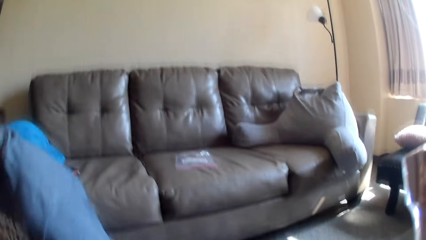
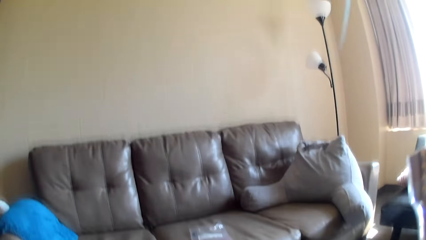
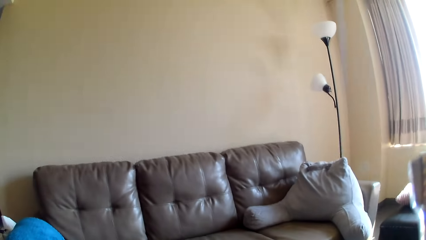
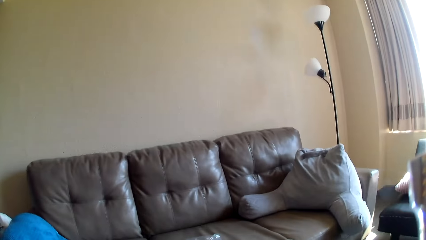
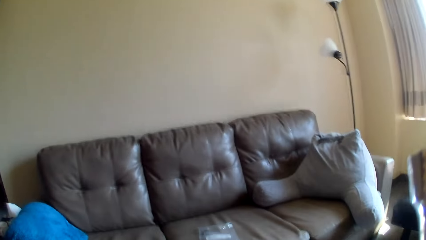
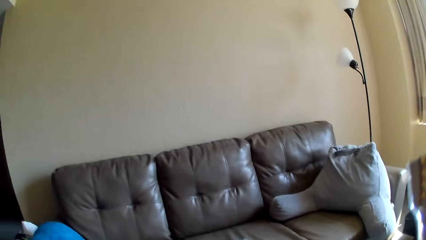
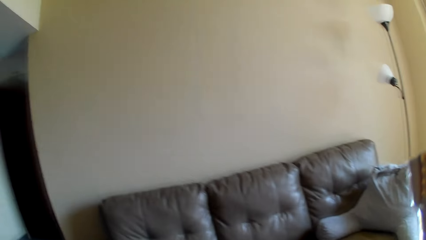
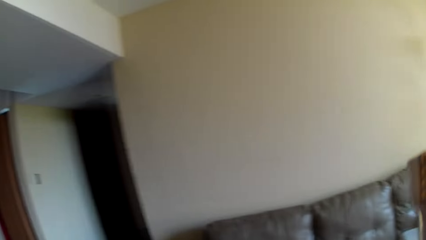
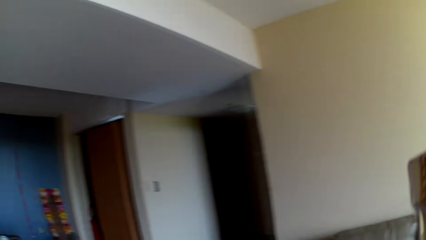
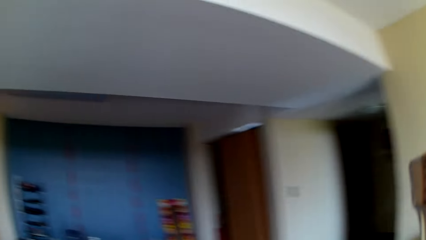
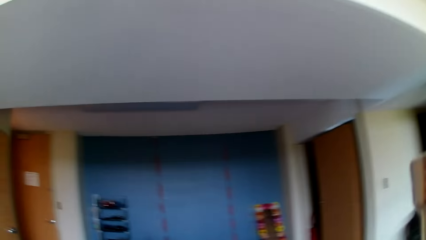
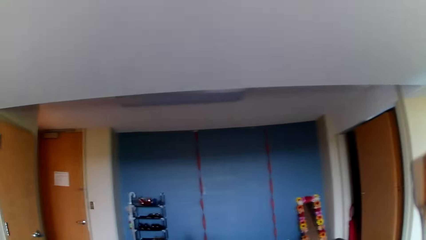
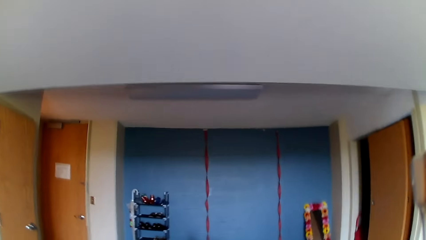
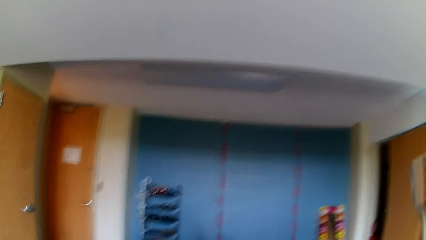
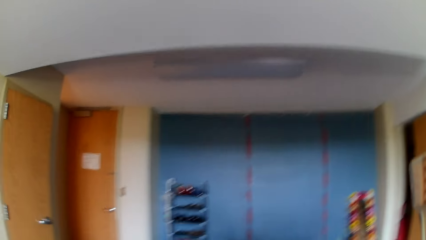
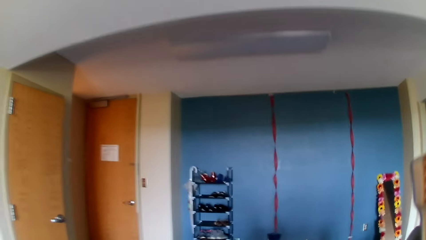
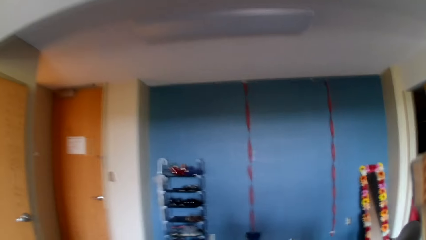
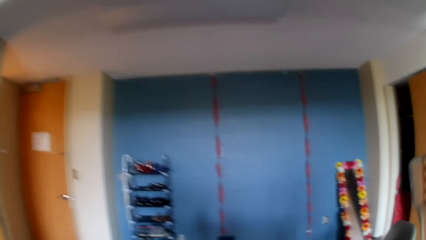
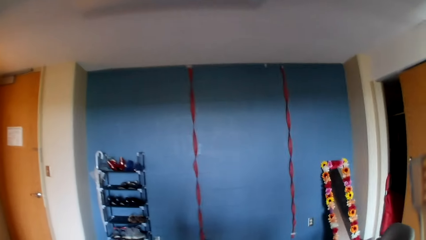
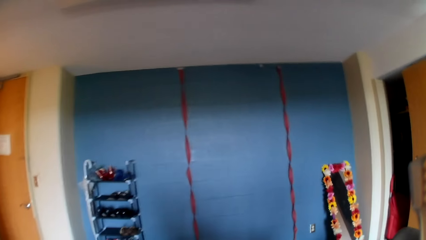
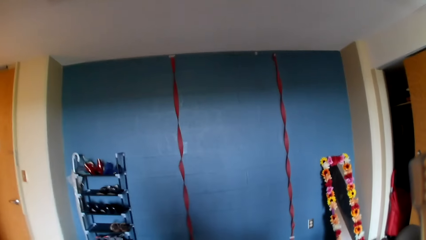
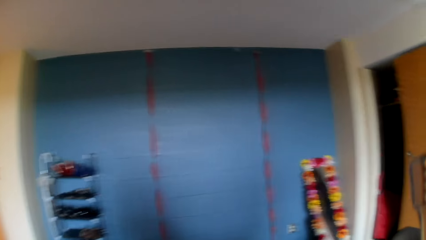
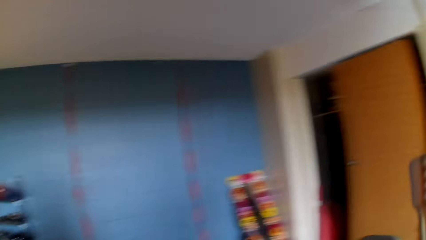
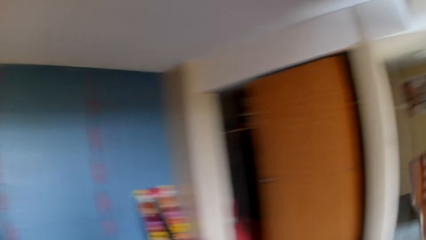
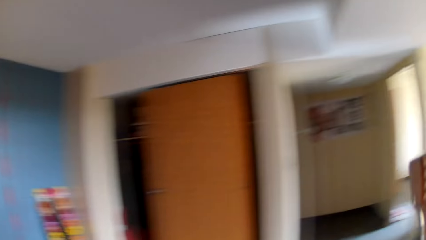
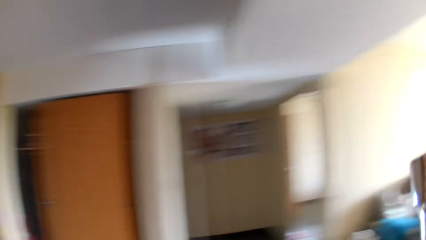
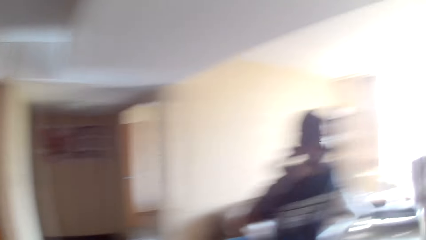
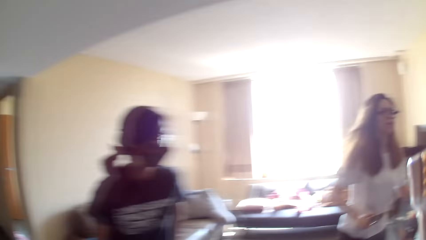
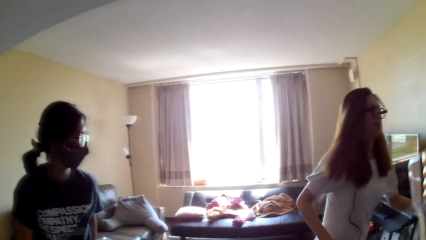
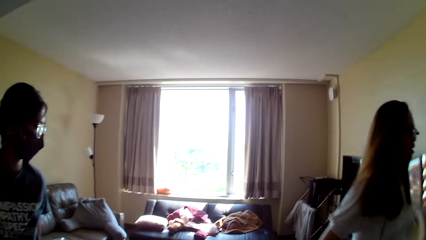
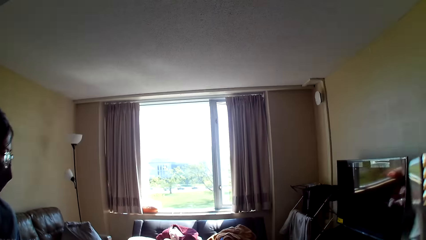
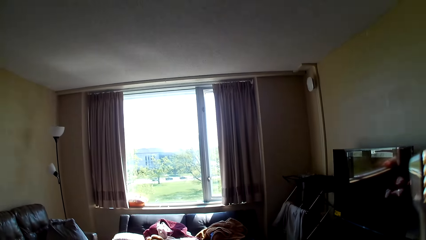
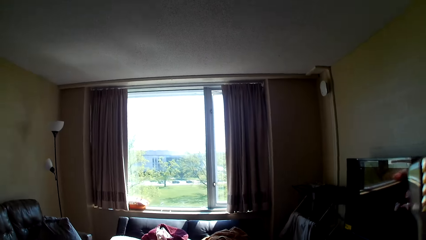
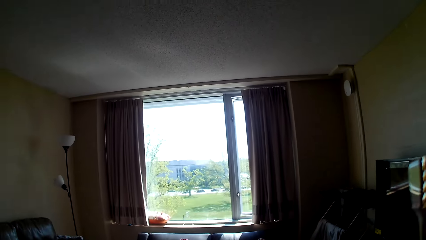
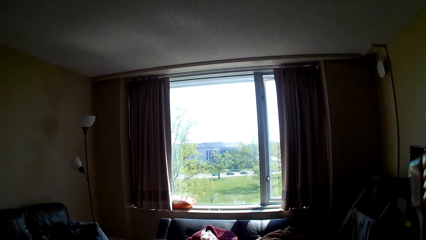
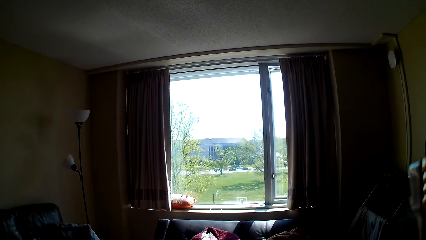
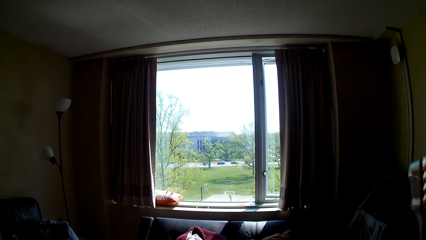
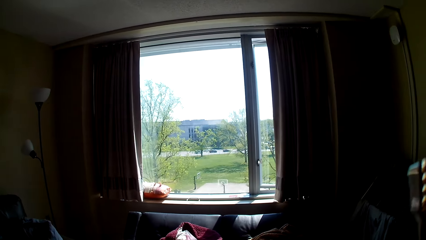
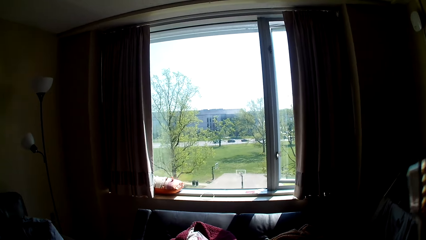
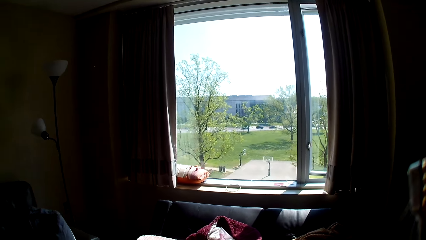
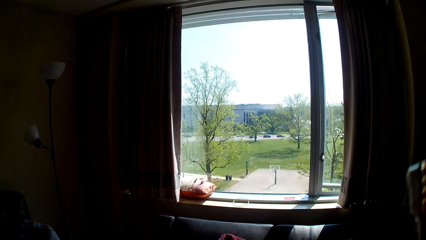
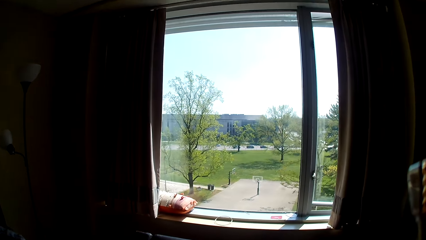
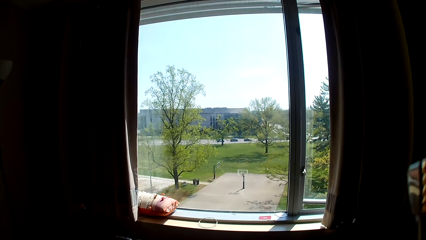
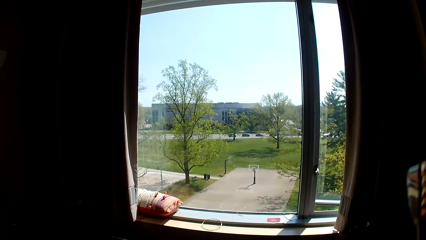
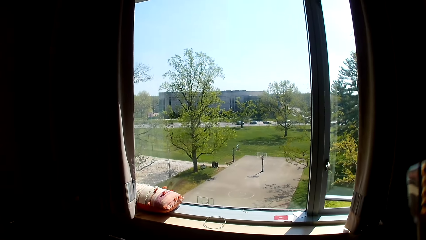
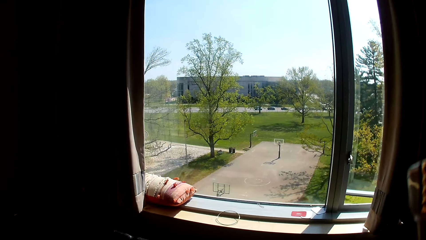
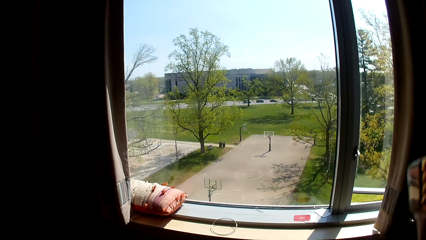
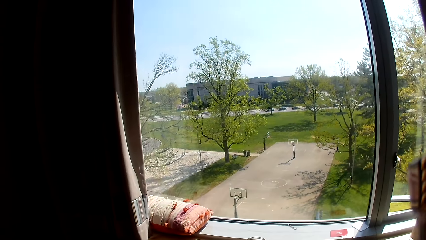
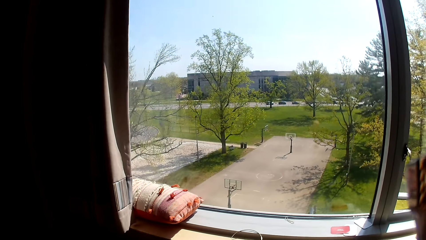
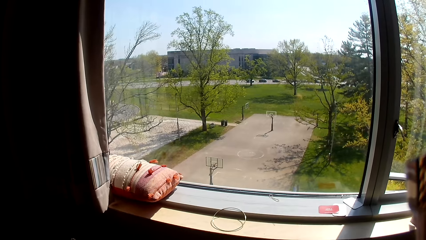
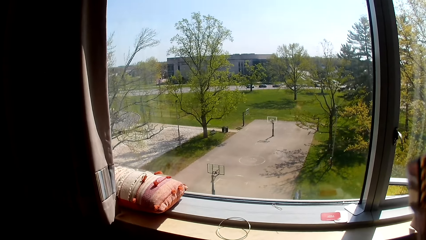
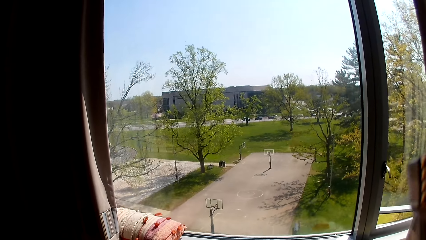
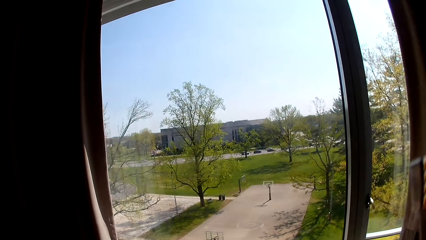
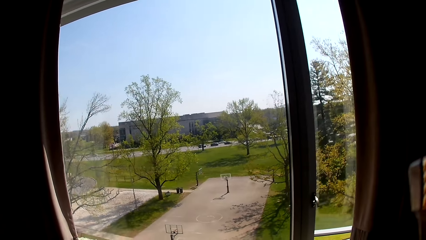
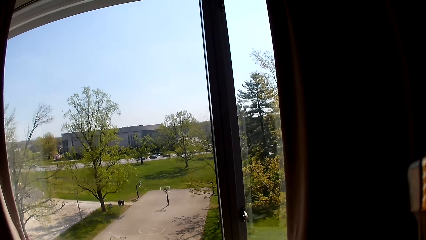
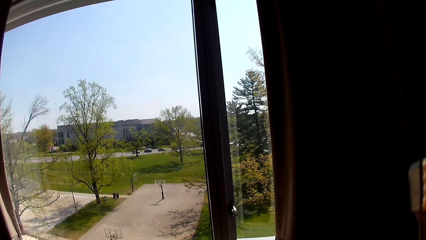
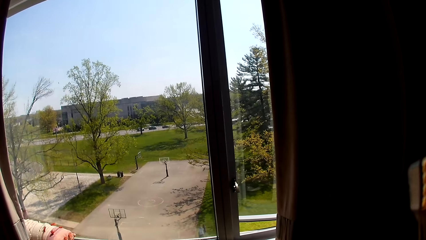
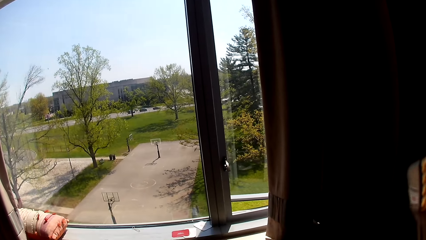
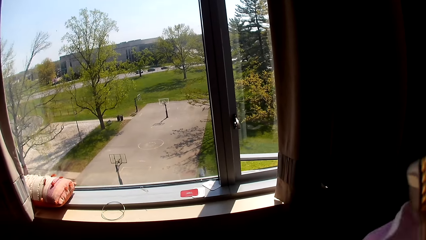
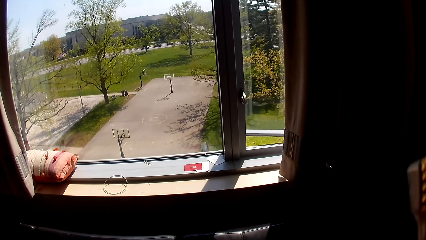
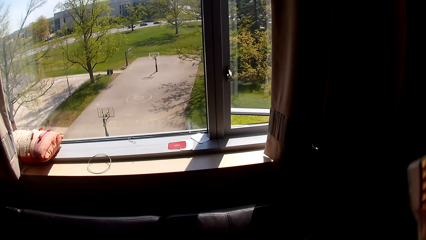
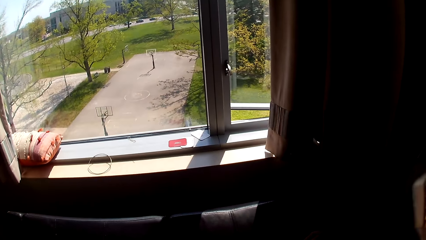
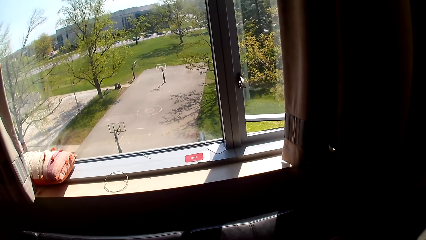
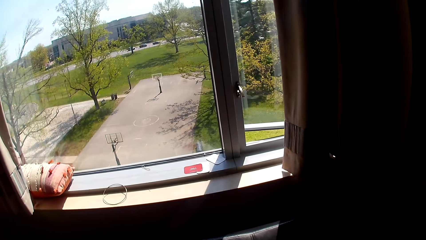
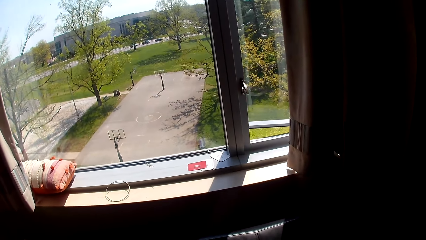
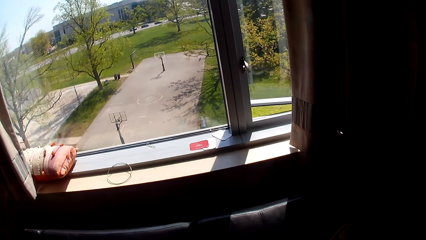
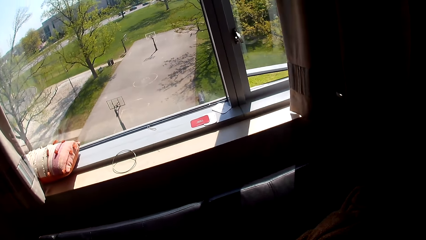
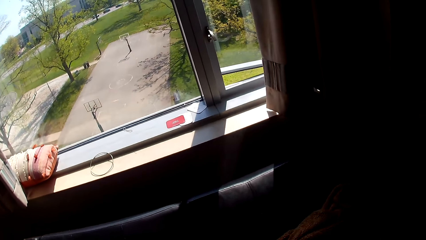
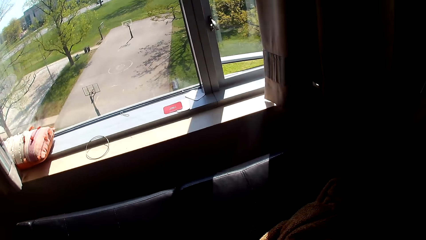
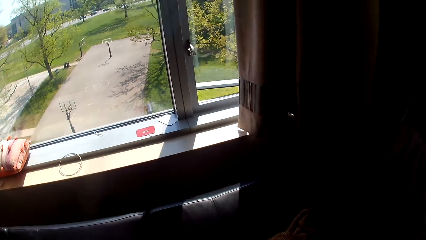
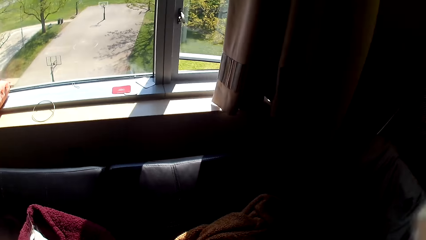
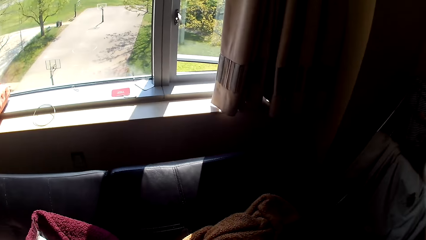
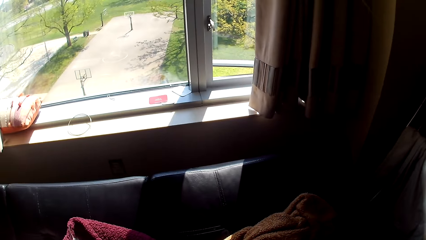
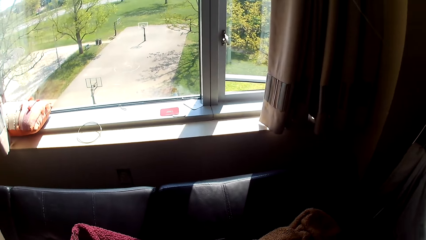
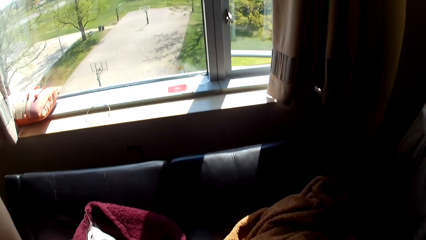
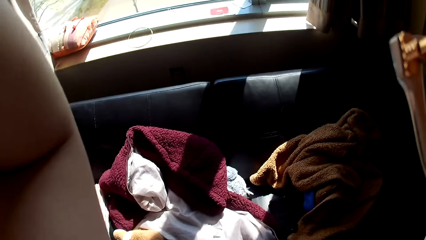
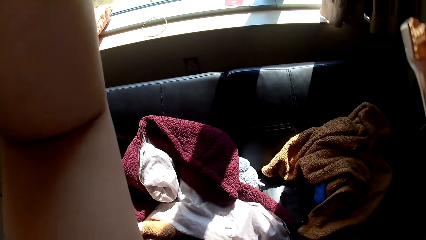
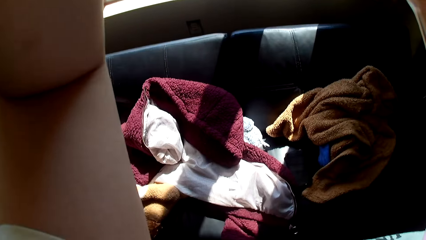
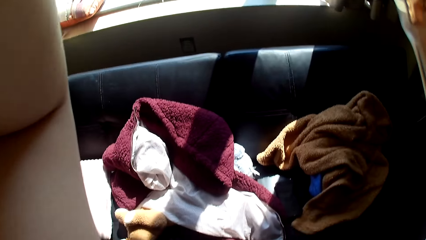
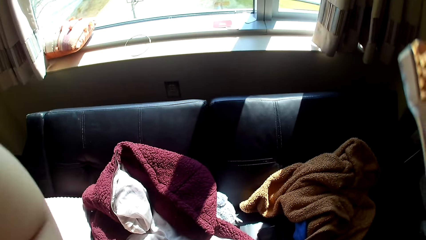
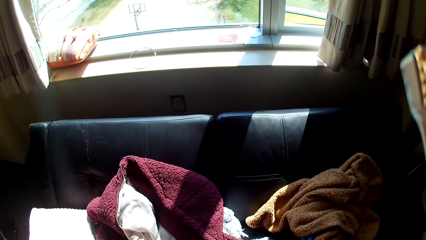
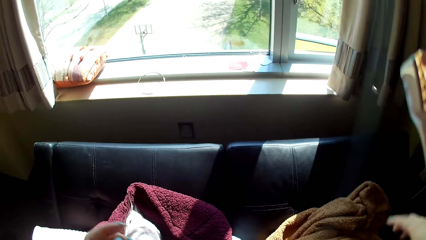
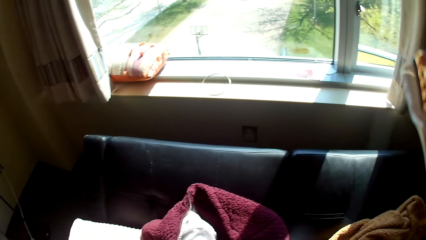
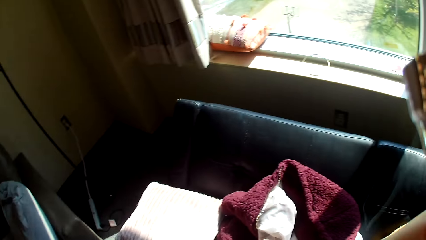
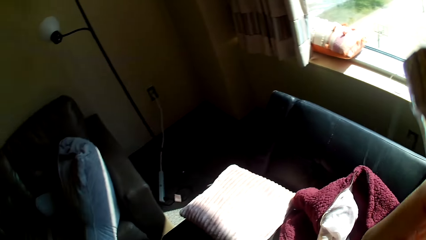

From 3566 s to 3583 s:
A lady stands up. The camera wearer looks around and walks around. Another lady walks away. The camera wearer stares outside the window. They move a hand. They adjust the camera. They lower a hand.
